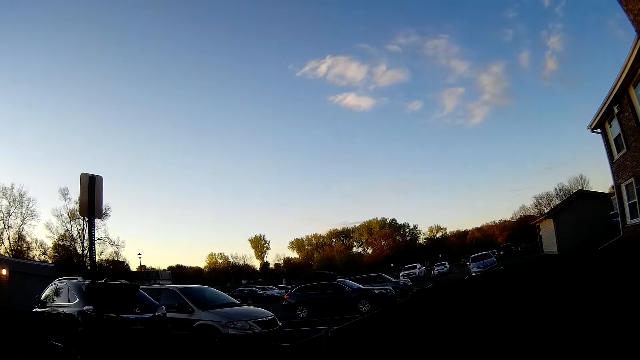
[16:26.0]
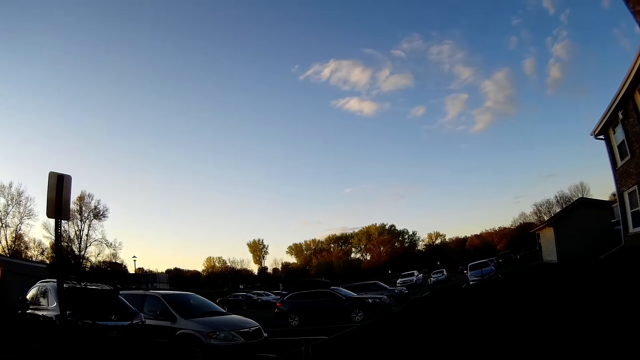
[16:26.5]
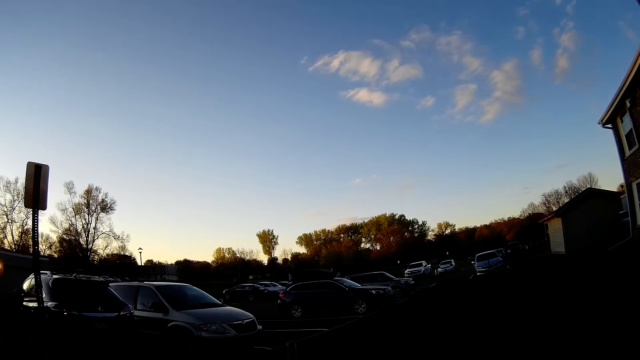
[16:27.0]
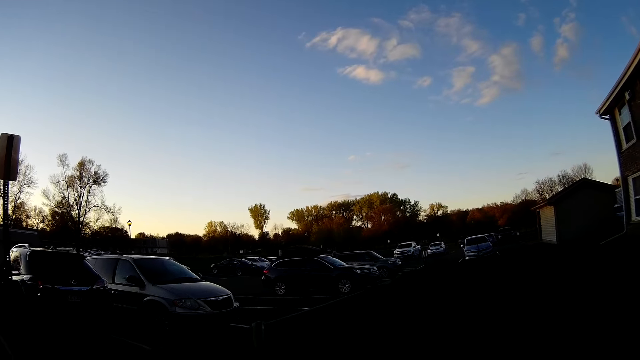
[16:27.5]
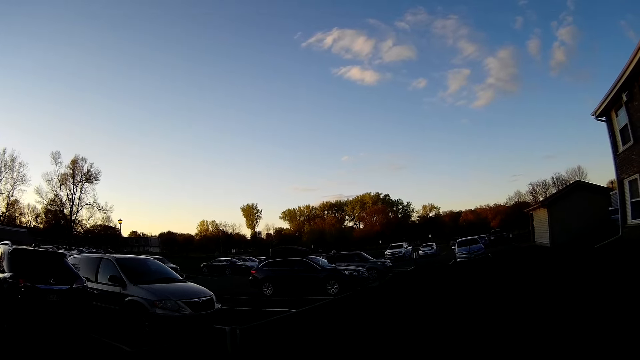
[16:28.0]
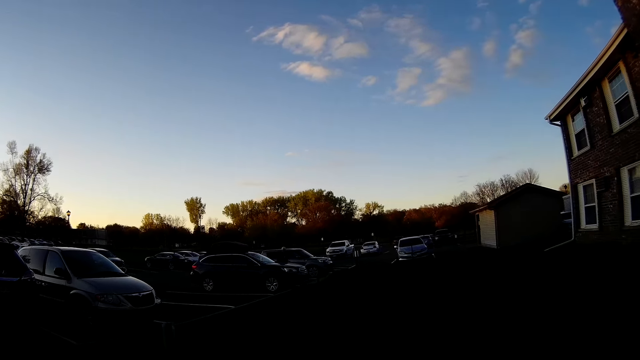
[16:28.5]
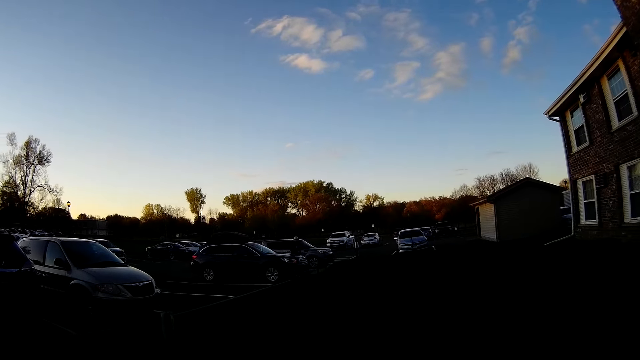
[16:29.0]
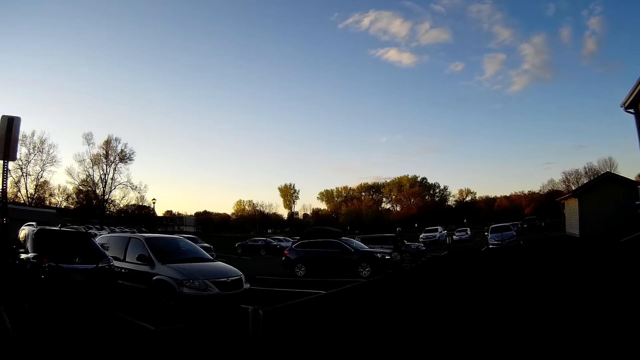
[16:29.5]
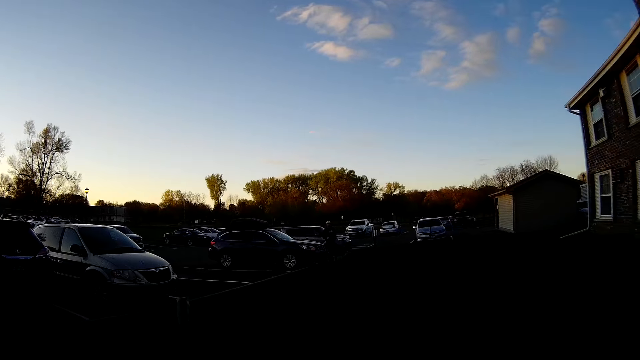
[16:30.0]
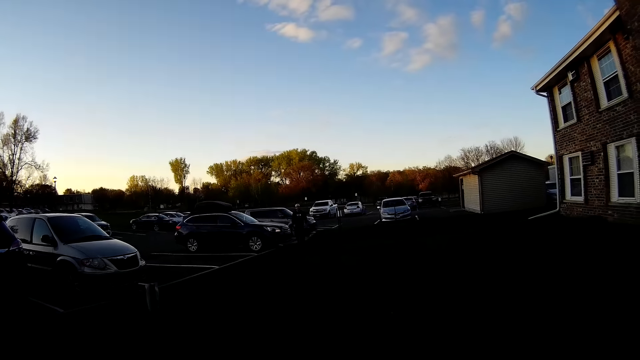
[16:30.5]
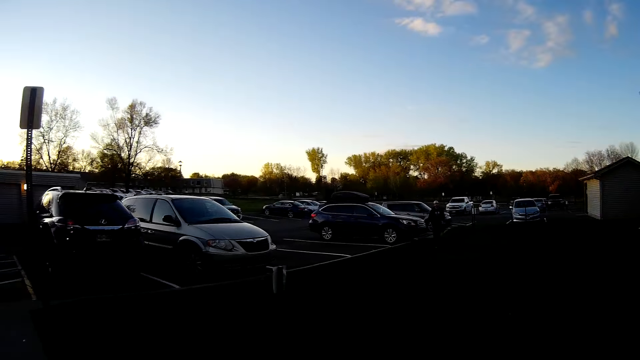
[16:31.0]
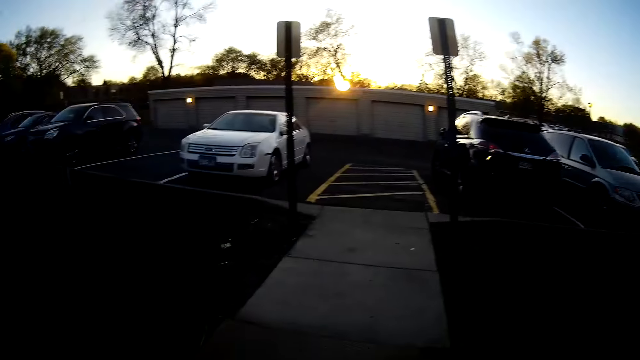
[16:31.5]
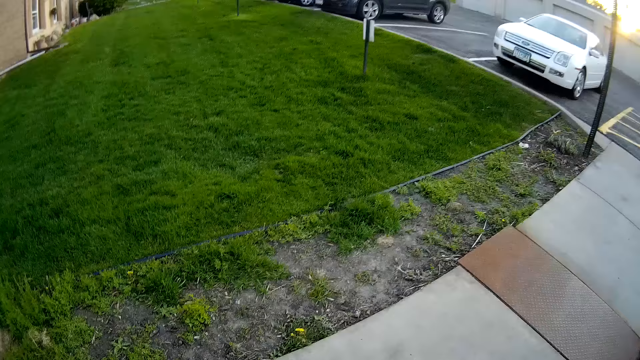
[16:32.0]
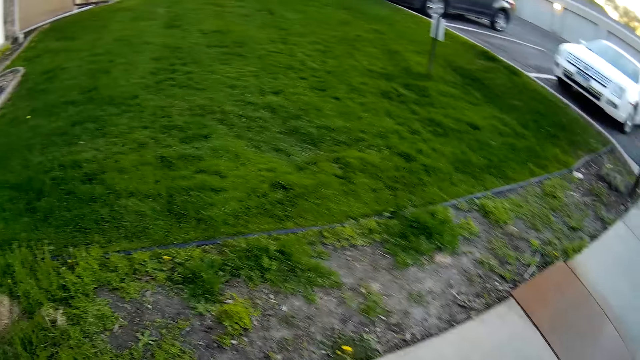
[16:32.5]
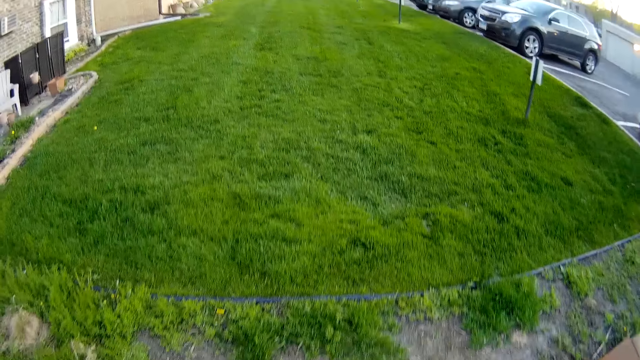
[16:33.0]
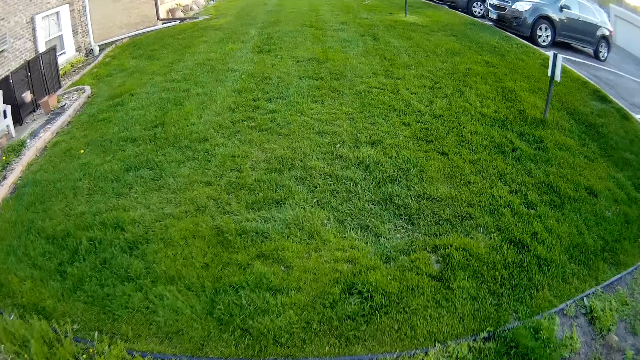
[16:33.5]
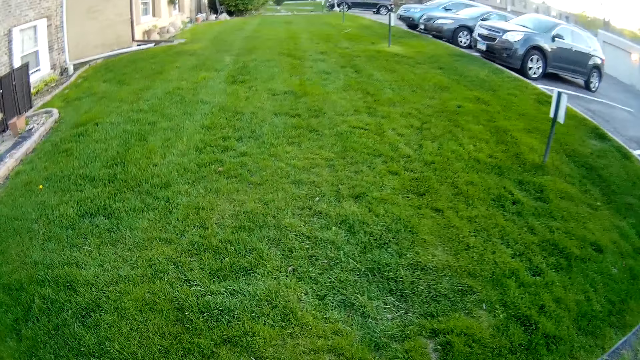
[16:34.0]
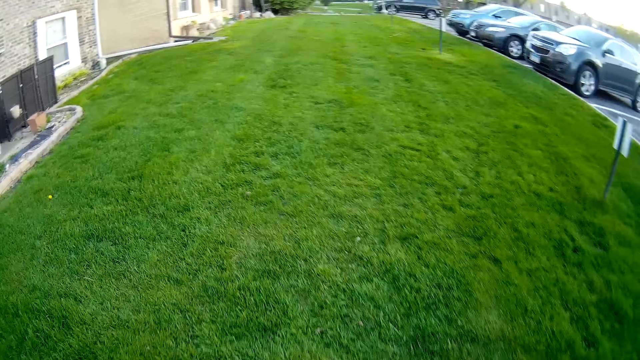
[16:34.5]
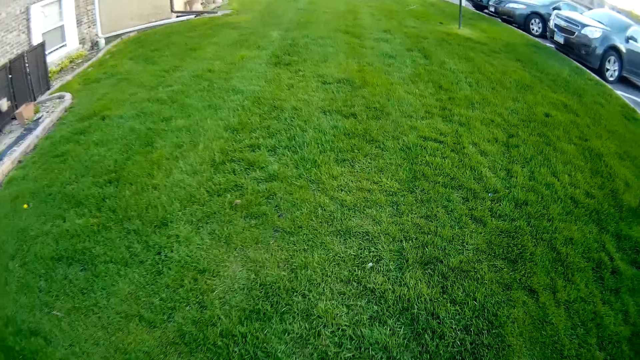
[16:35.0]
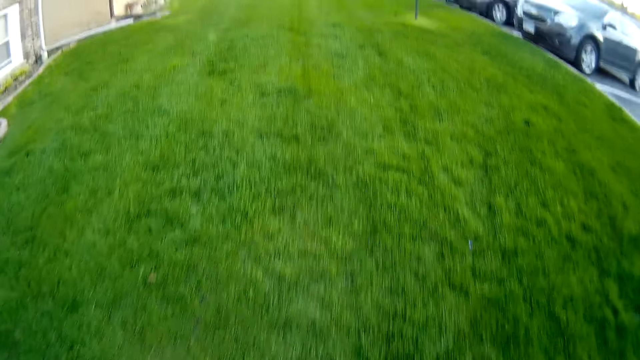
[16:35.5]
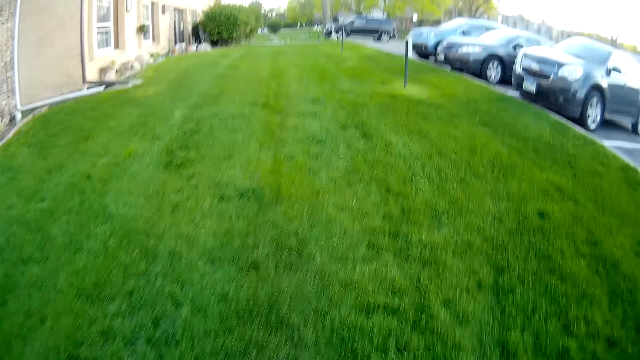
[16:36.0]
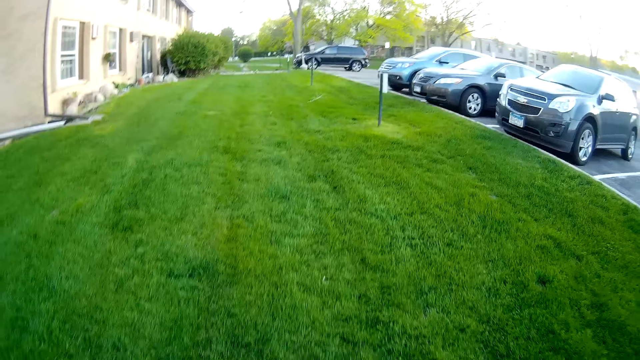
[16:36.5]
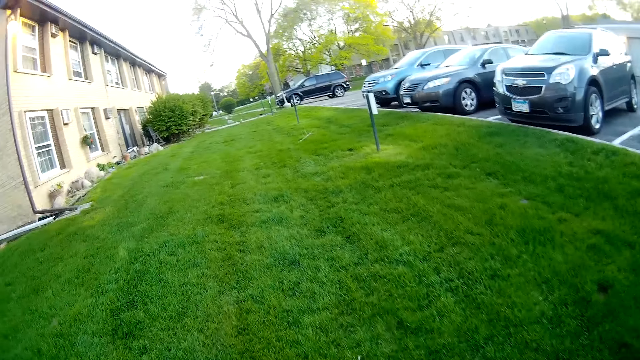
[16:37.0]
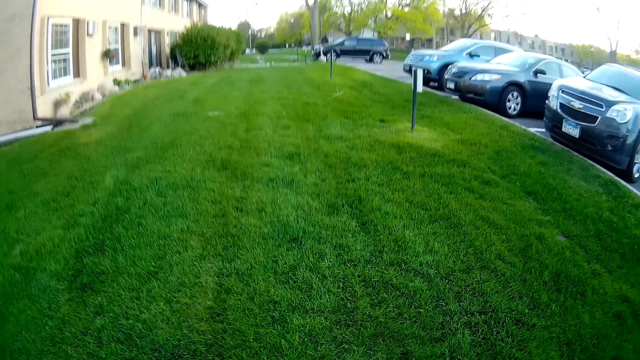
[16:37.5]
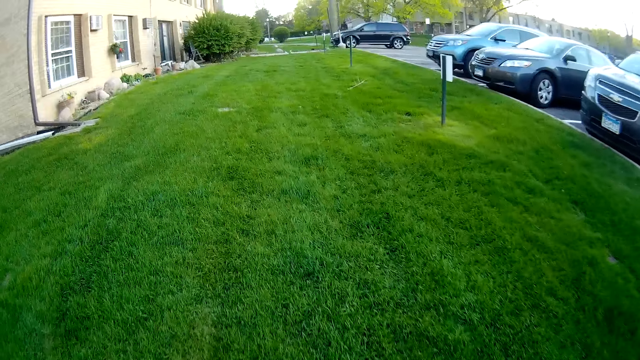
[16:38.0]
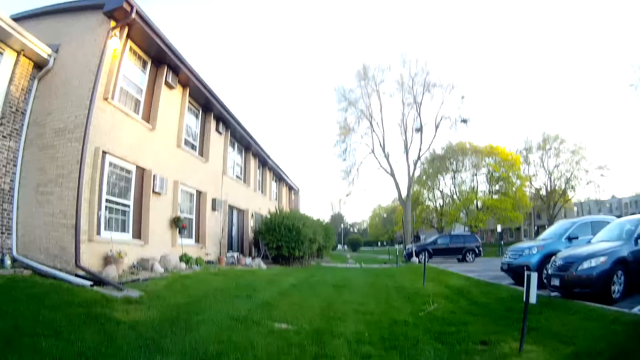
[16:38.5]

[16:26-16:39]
A person walks near cars. The camera wearer looks at the parking lot. They walk towards the cars.

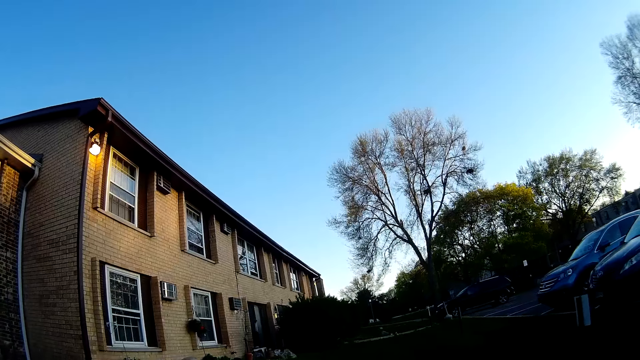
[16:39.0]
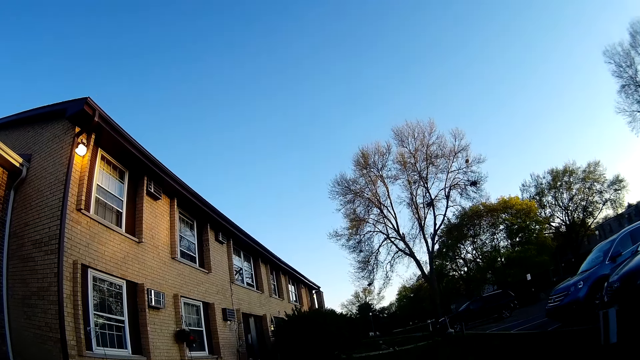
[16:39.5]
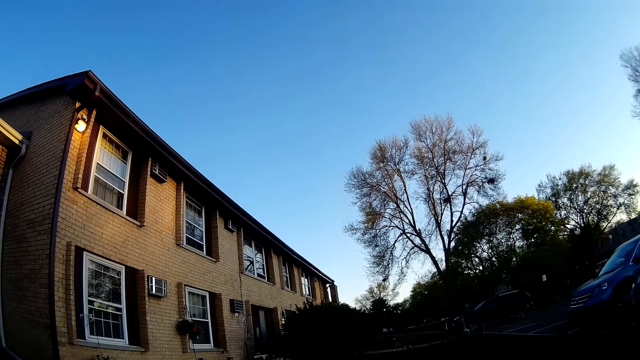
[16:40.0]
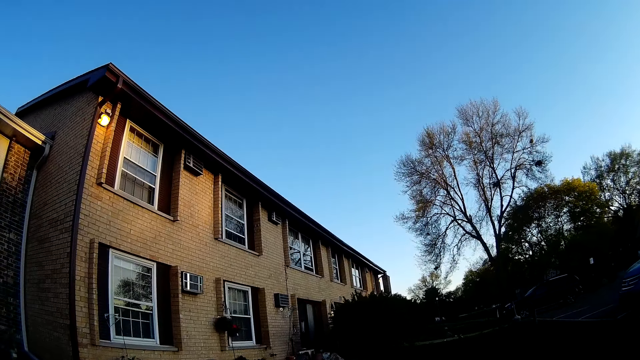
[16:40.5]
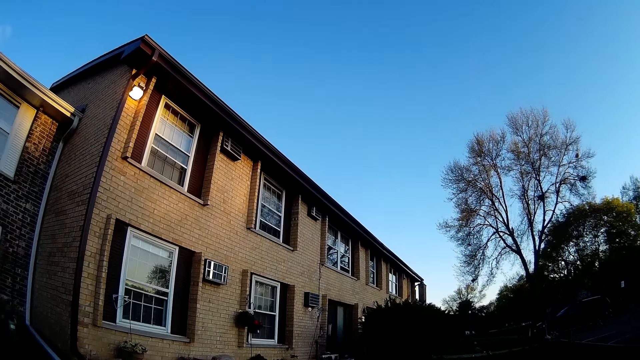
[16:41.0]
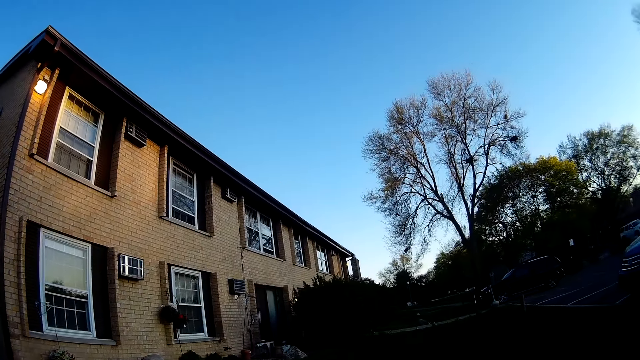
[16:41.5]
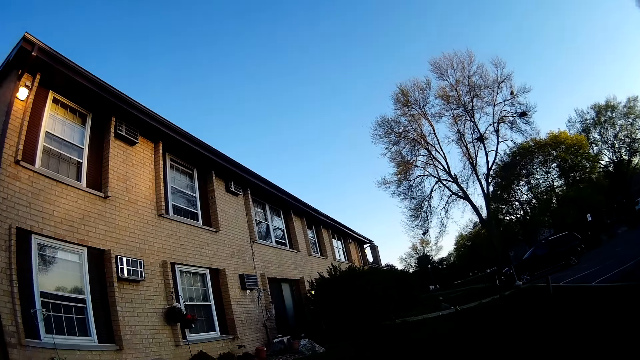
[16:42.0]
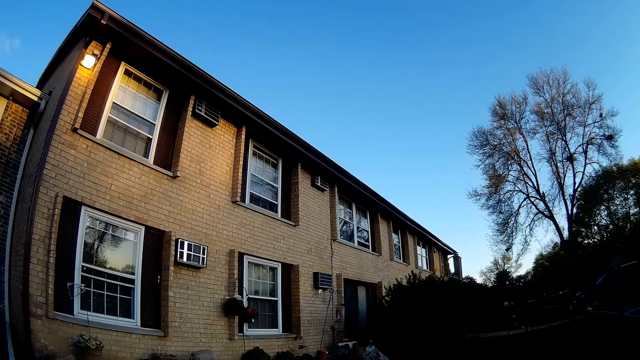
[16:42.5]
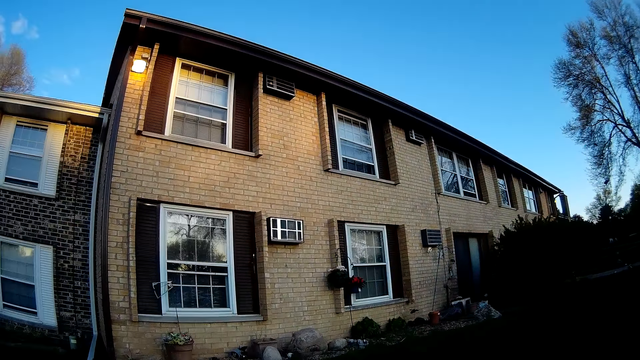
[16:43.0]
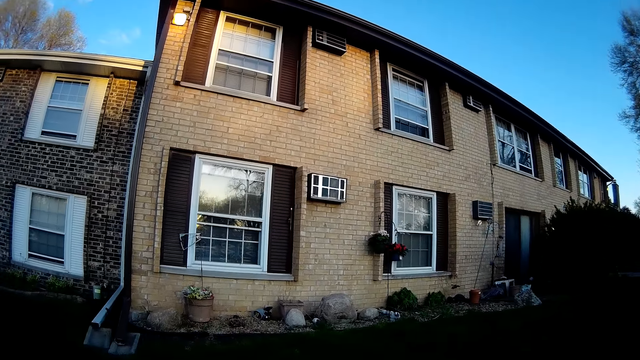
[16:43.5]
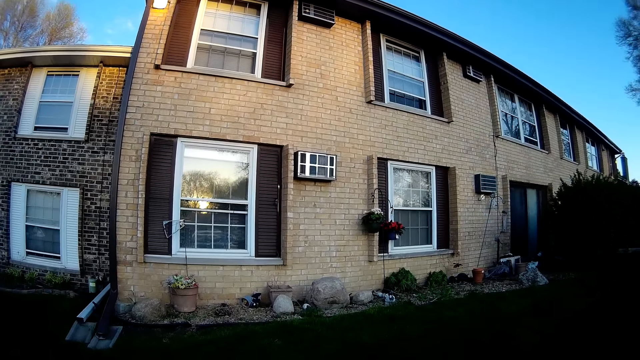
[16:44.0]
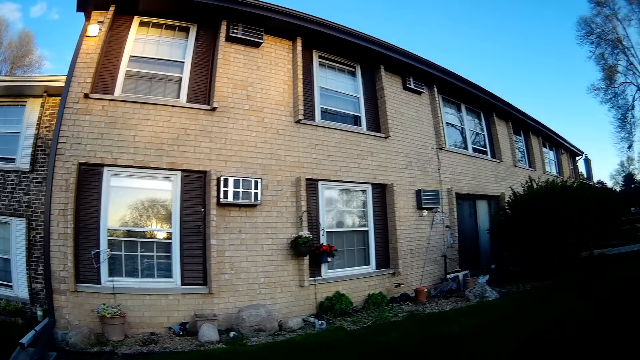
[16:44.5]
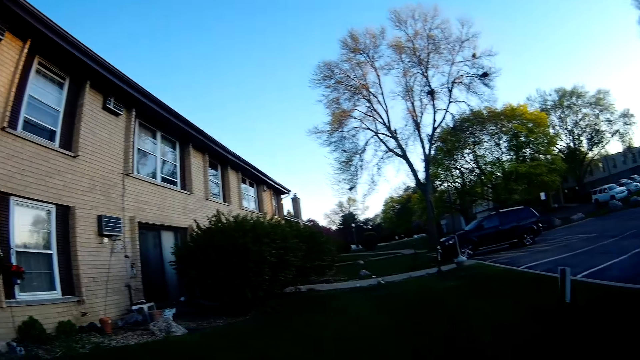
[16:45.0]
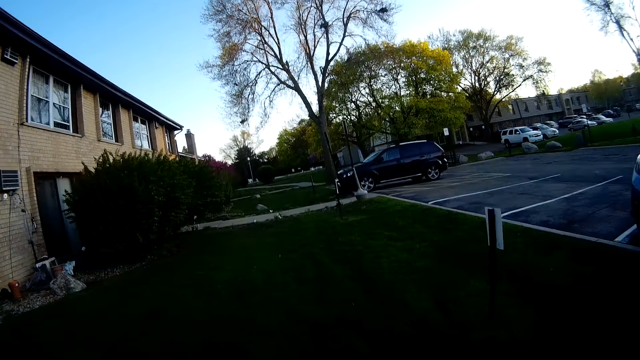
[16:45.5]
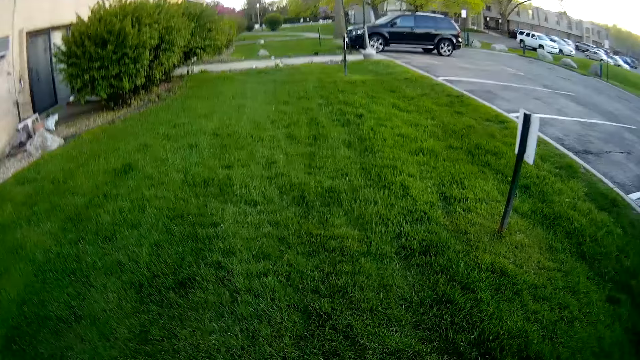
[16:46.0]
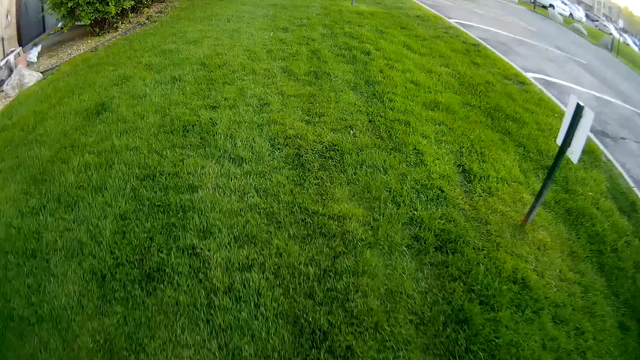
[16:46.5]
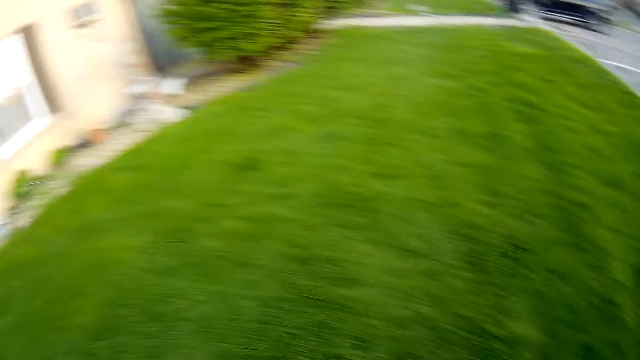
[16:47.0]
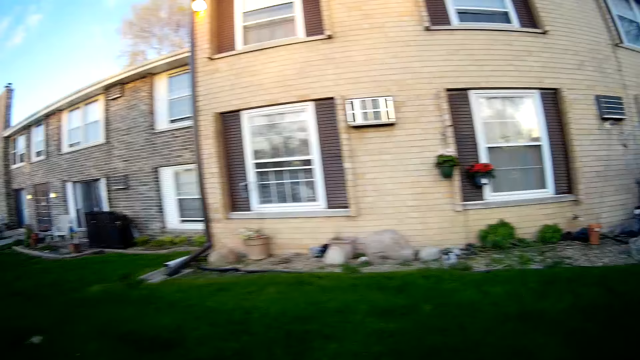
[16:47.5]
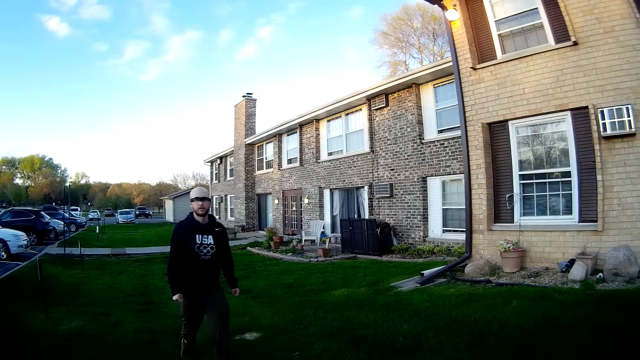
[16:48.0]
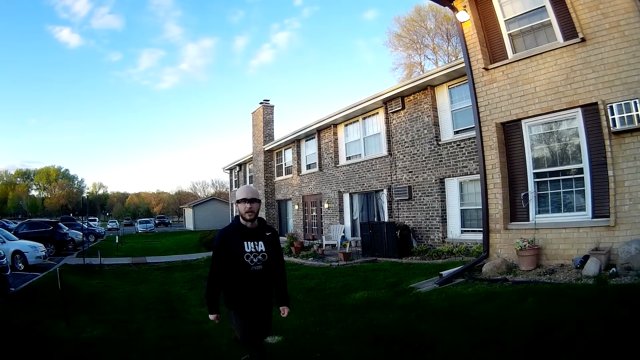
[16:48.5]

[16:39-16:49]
The man walks towards the camera wearer. The camera wearer looks at the man.
